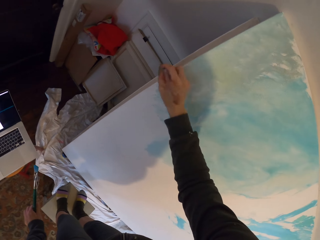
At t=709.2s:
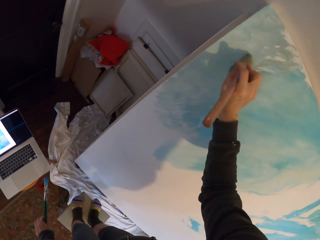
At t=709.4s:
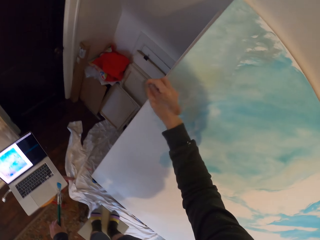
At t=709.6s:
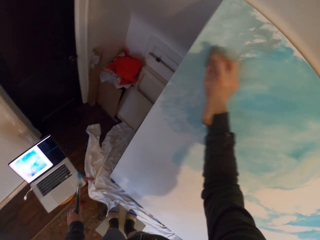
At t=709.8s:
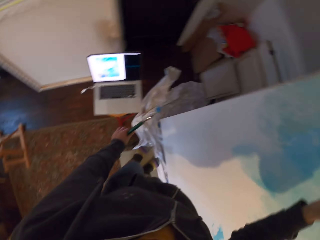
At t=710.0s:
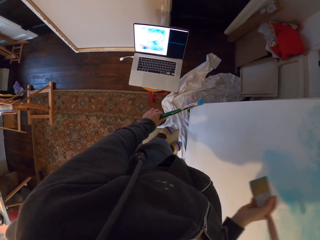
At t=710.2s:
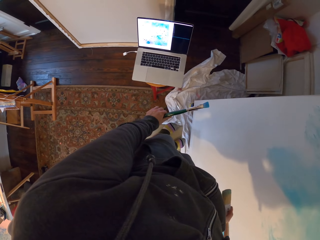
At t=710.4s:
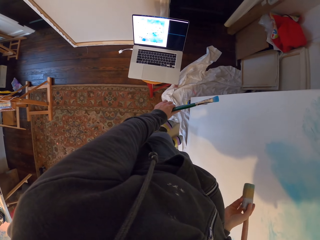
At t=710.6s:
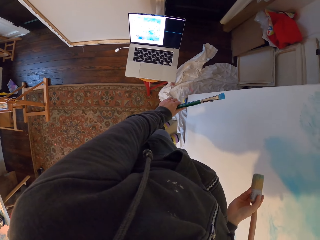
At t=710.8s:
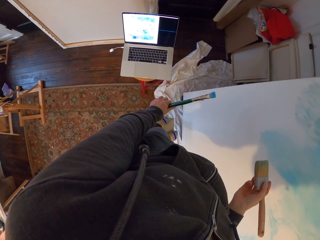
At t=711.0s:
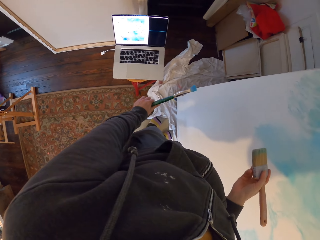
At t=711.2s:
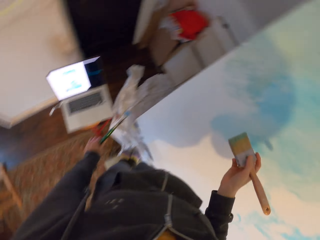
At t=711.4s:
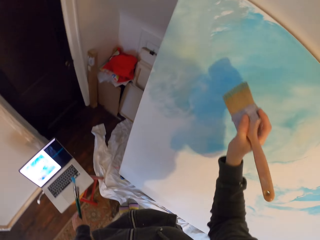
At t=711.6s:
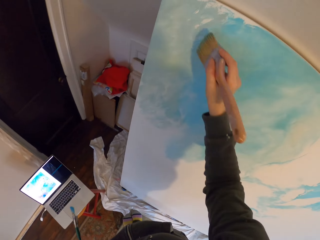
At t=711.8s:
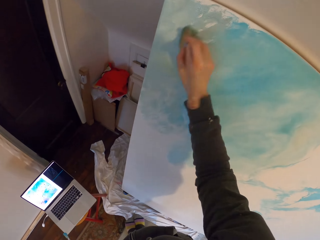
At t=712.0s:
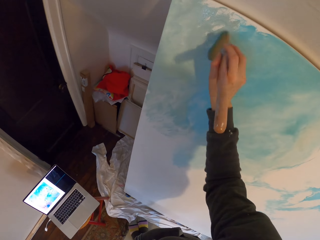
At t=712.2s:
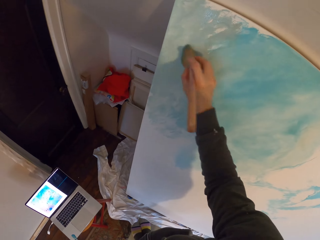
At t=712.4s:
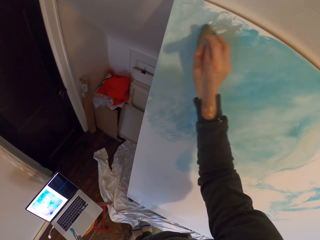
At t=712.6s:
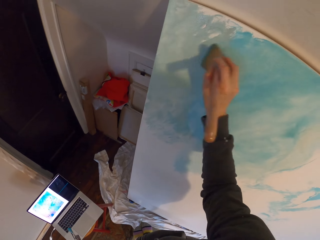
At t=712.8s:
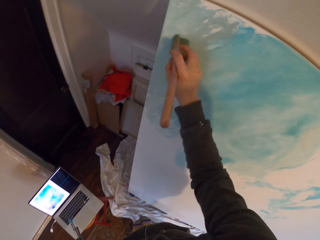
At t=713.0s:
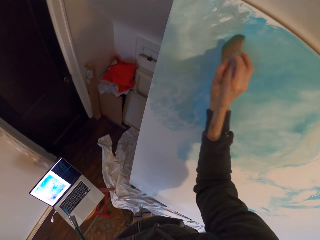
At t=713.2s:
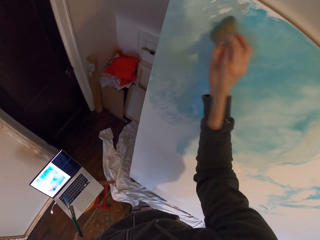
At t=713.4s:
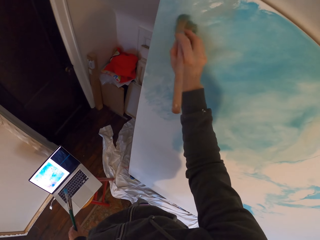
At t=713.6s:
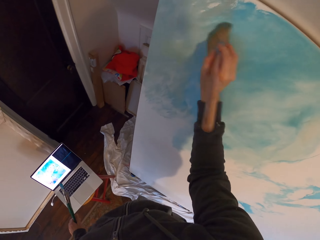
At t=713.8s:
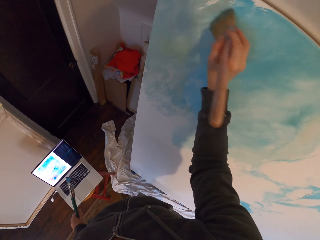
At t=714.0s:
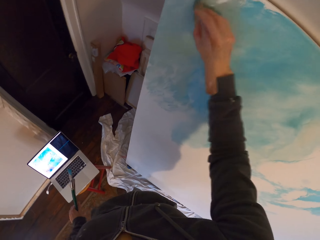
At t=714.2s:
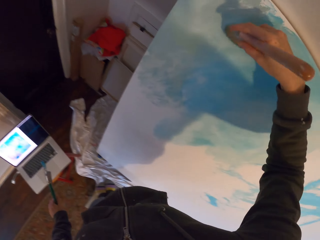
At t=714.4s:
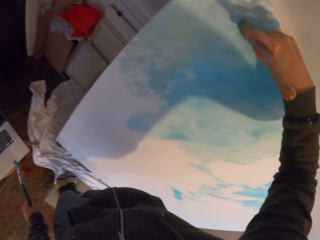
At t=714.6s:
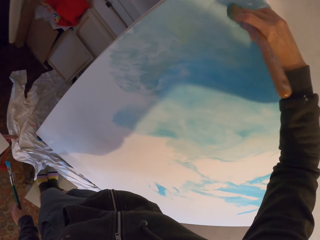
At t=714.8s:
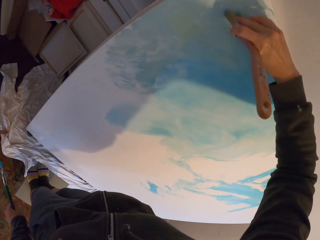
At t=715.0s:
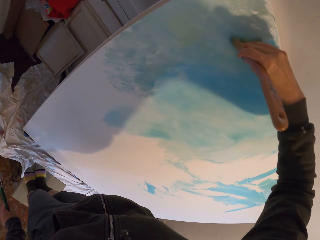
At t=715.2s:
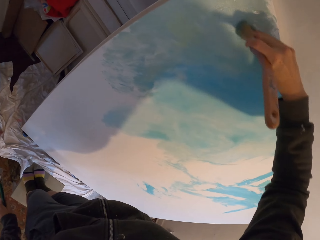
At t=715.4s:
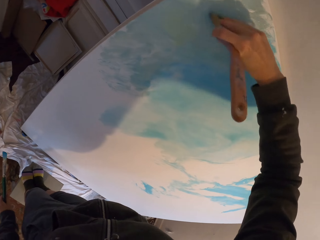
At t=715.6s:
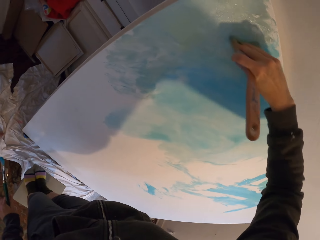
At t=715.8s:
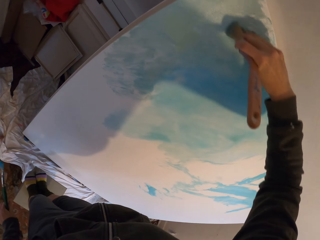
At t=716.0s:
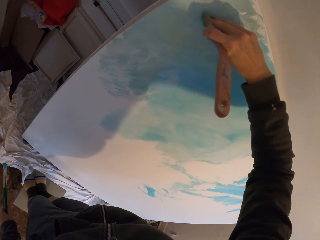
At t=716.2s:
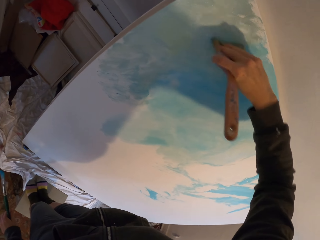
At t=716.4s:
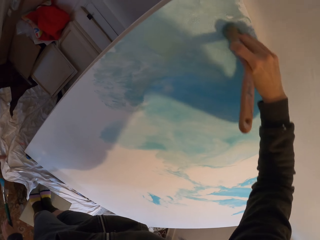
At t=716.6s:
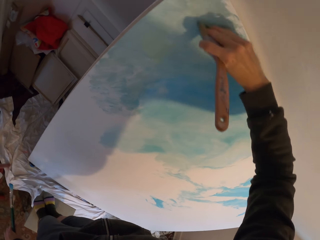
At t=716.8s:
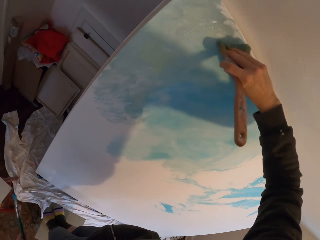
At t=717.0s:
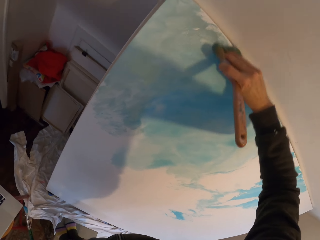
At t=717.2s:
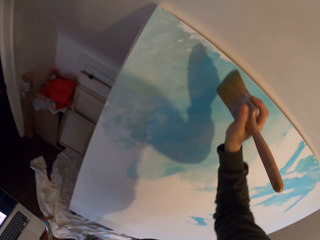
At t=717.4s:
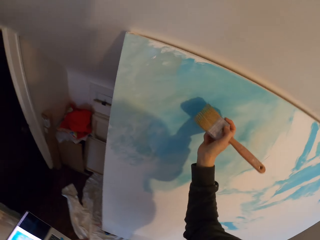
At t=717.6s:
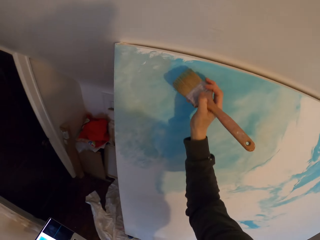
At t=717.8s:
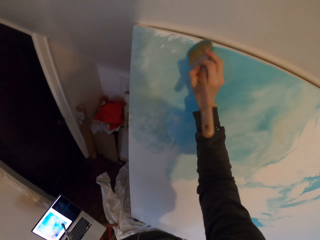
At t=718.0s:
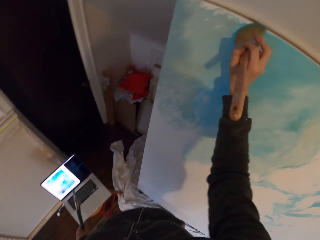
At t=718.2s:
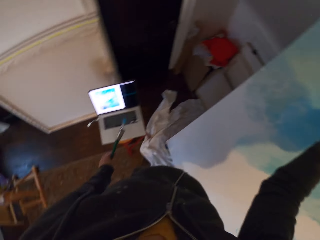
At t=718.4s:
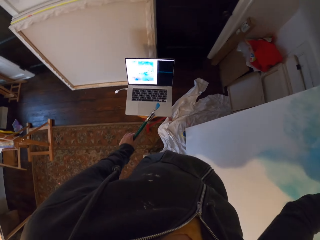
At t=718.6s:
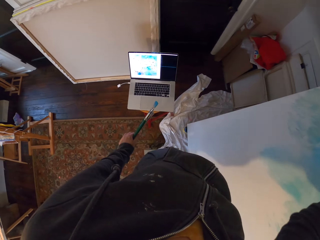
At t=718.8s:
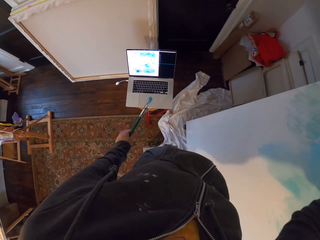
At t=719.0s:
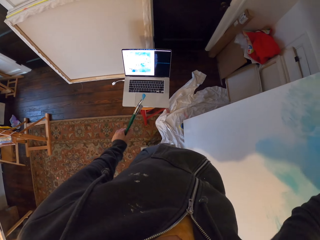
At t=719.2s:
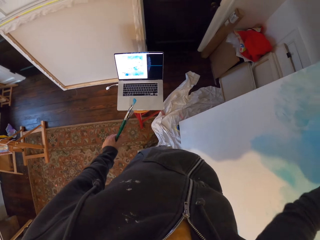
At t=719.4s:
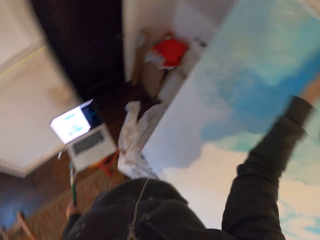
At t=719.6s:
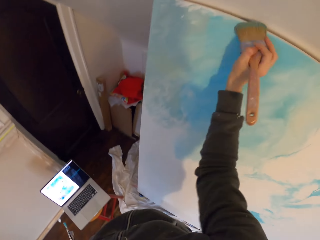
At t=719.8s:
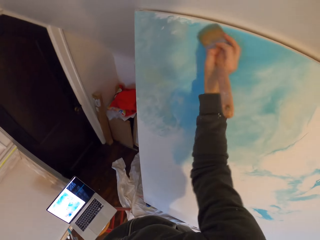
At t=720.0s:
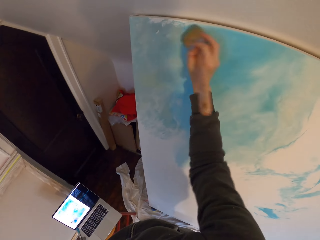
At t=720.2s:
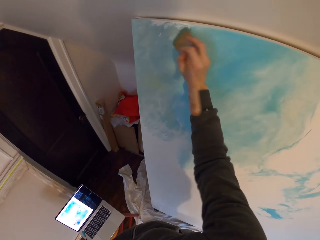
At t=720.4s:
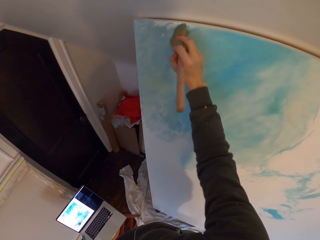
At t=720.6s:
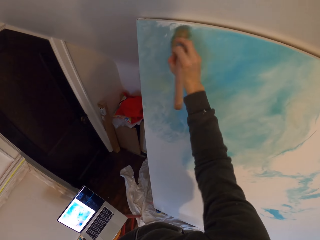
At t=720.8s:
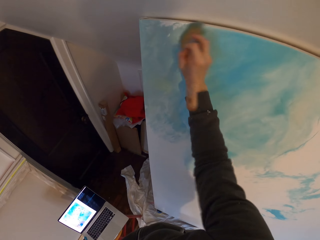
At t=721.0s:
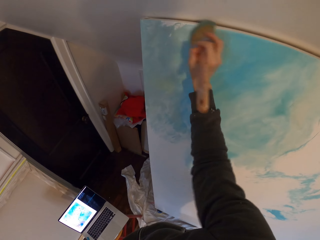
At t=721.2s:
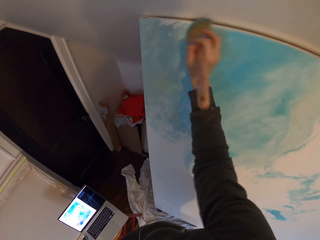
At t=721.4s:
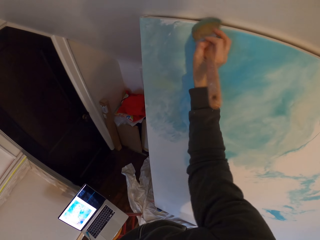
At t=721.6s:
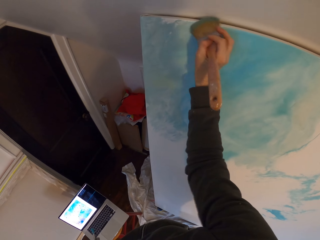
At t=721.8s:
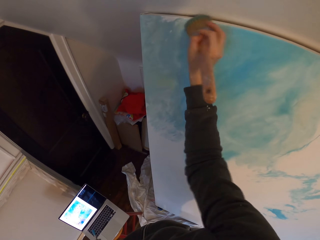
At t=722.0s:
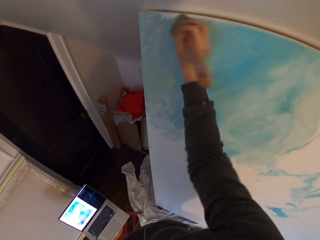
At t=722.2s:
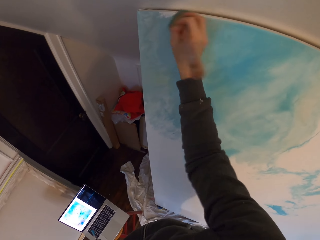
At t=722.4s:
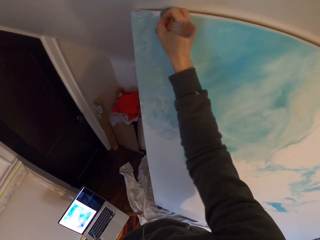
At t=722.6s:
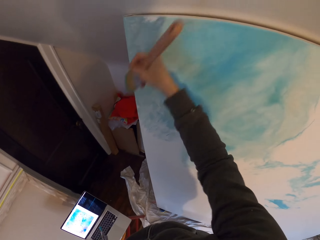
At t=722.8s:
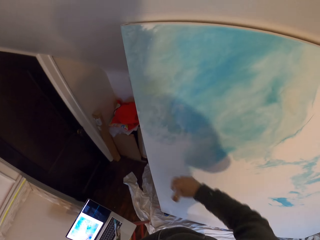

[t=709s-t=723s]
The camera wearer looks at the laptop. They paint the board. They look at the laptop. They paint the board.

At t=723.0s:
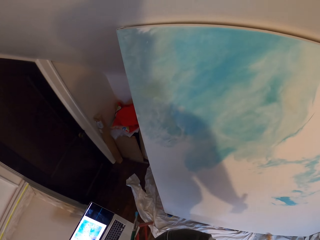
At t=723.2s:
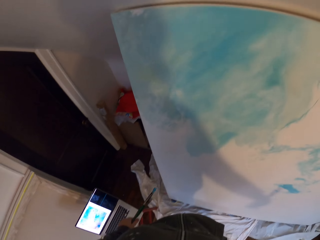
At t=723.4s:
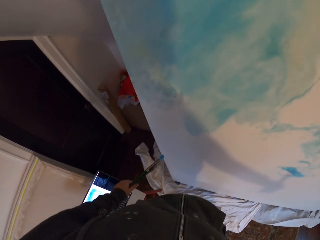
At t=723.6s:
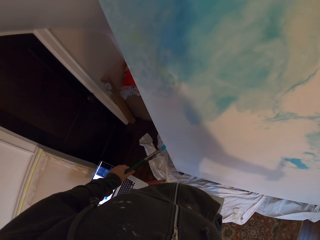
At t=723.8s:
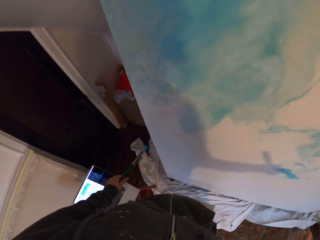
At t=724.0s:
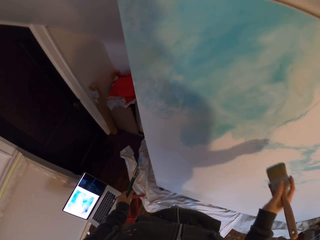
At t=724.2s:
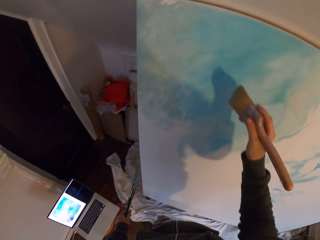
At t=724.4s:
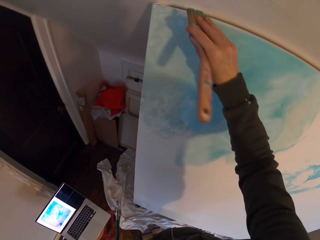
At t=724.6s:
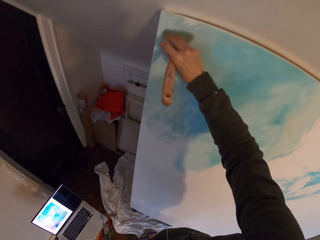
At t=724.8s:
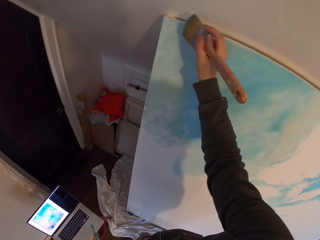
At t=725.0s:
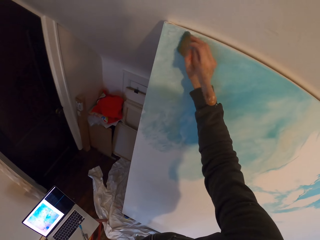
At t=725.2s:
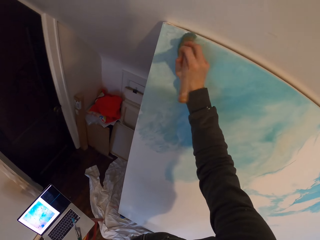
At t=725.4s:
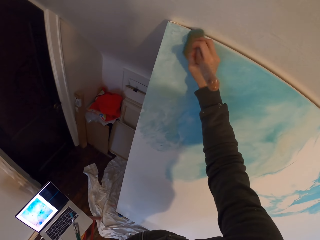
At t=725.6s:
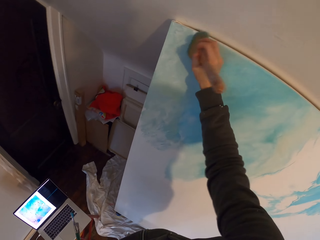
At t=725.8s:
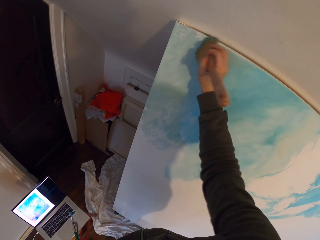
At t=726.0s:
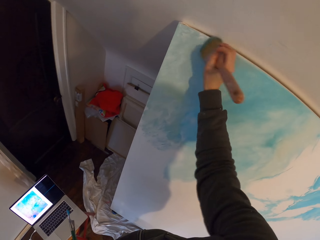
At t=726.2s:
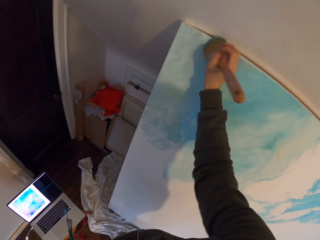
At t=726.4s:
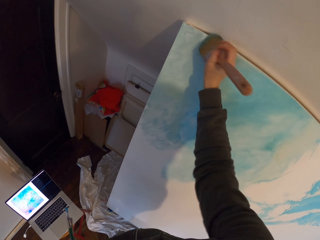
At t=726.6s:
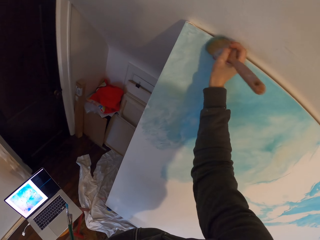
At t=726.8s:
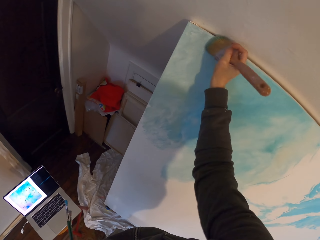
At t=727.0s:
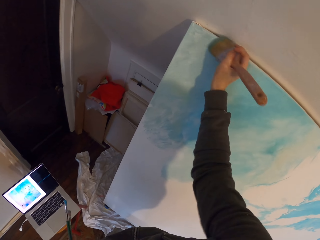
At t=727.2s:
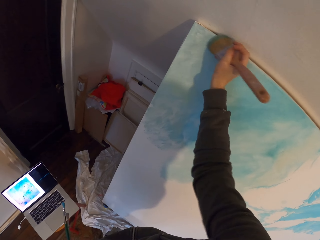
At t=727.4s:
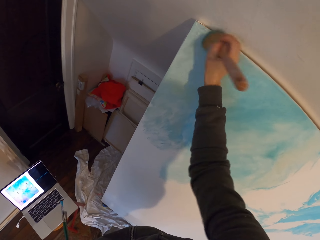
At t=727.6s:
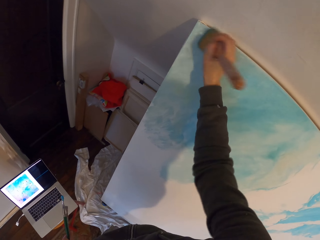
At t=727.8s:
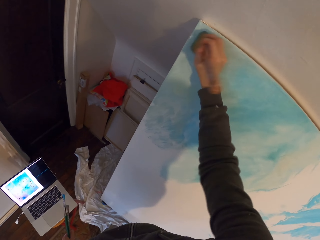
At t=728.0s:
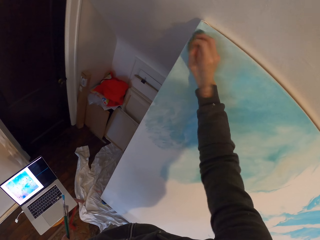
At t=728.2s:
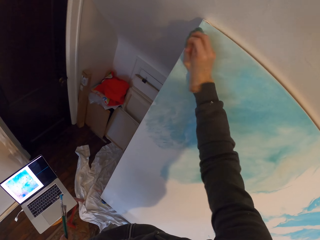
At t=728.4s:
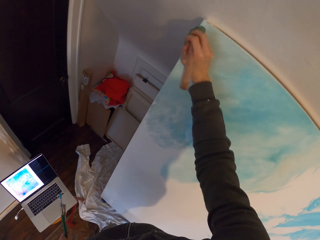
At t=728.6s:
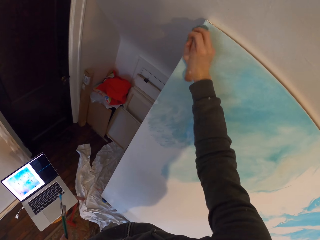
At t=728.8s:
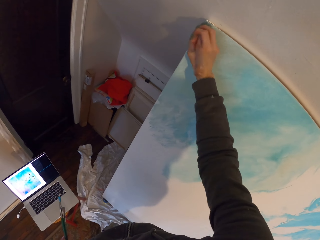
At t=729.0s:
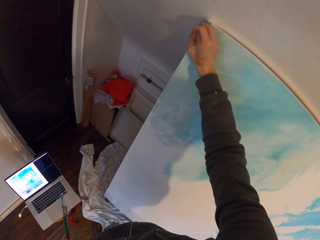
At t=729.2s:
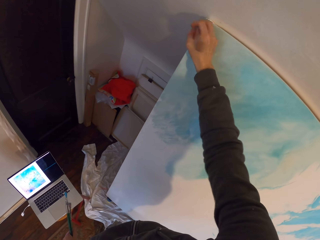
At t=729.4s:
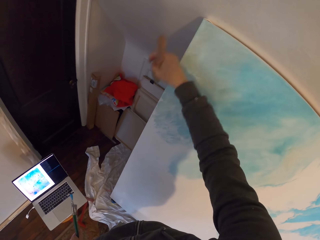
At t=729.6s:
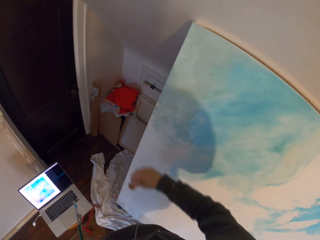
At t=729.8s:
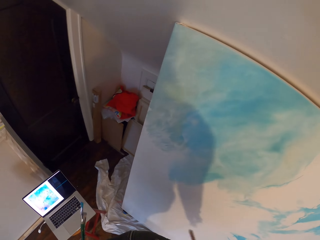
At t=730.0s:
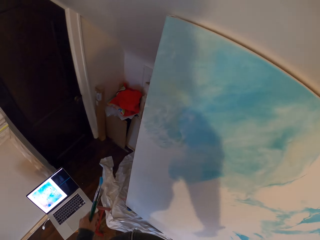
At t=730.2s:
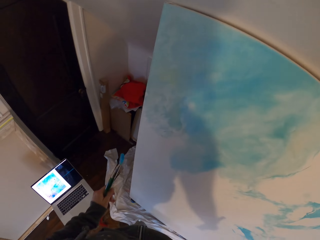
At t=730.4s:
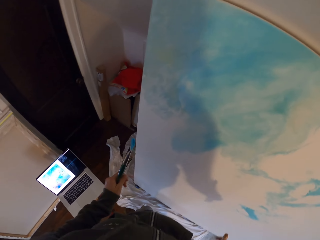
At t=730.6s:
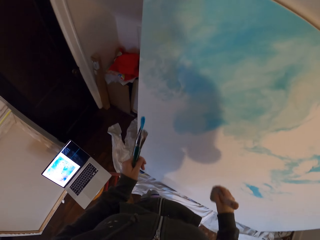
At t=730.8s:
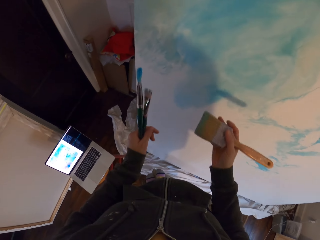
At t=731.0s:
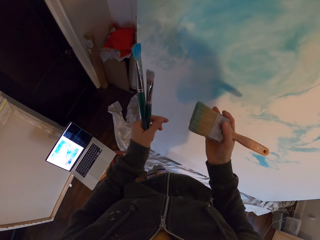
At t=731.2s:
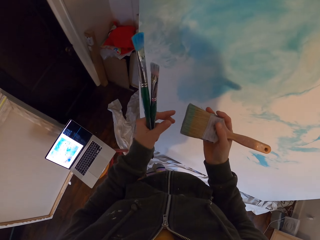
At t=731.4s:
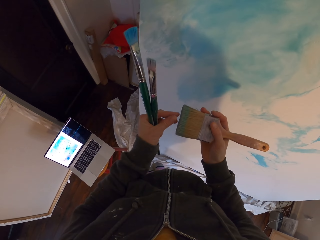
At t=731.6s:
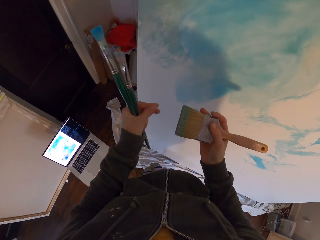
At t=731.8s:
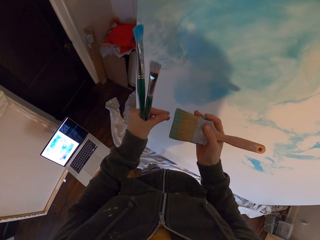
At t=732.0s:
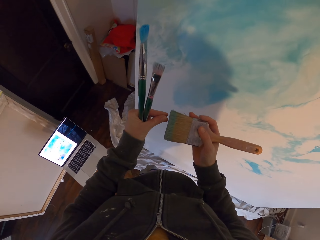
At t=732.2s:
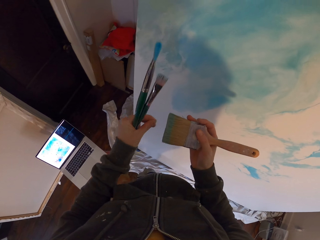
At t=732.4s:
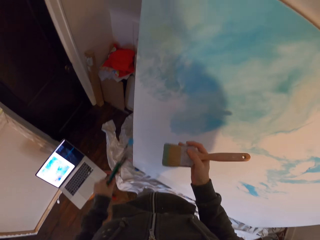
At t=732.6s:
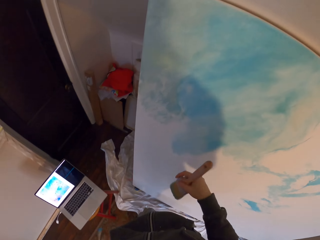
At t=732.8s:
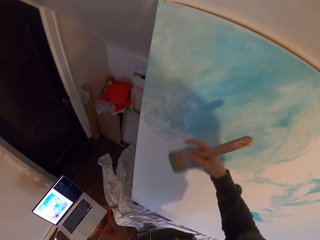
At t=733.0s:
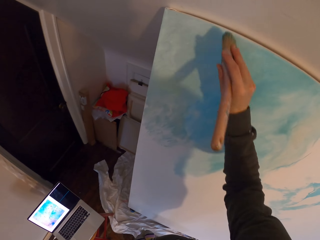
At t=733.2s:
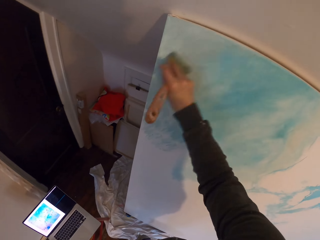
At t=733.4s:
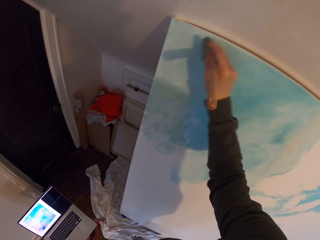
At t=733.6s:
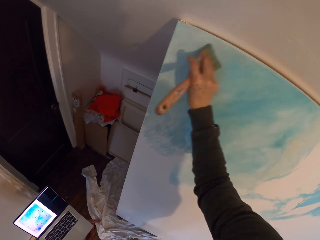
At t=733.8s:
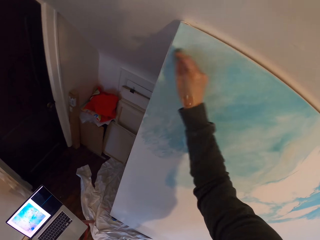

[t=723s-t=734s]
The camera wearer paints the board. They look at the laptop. They remove the particles from the brush. They paint the board.
